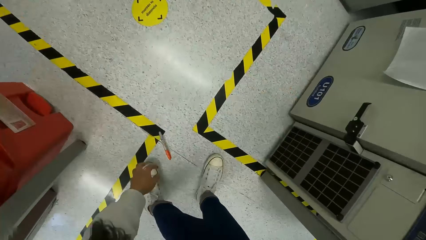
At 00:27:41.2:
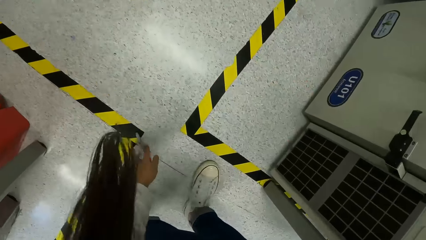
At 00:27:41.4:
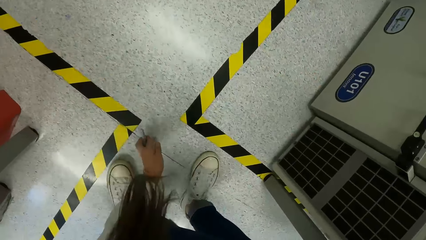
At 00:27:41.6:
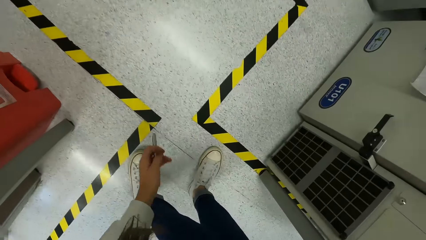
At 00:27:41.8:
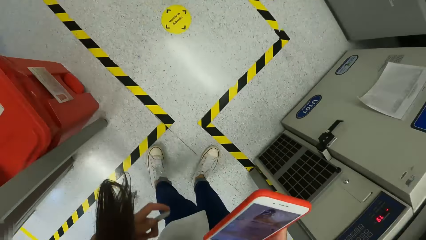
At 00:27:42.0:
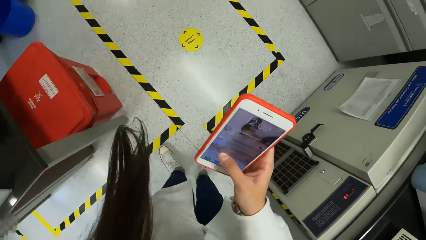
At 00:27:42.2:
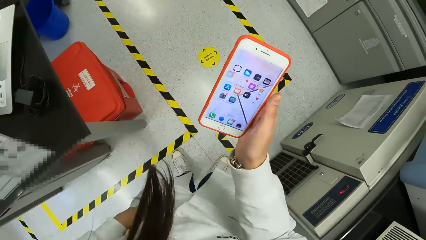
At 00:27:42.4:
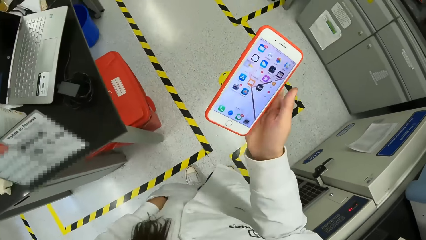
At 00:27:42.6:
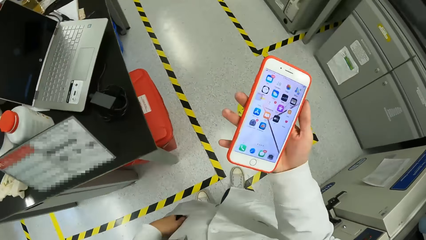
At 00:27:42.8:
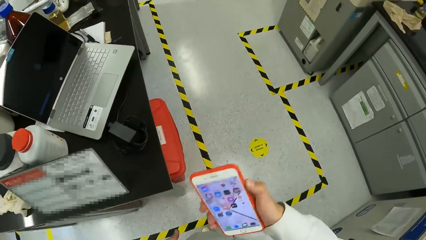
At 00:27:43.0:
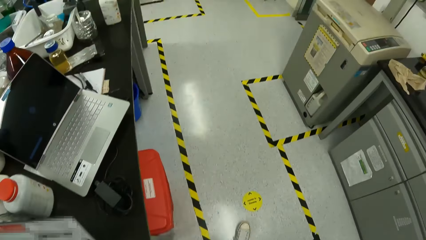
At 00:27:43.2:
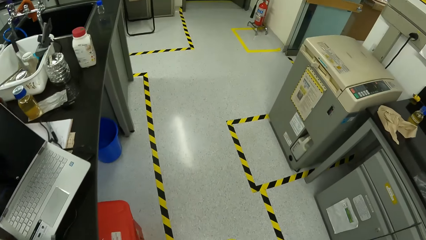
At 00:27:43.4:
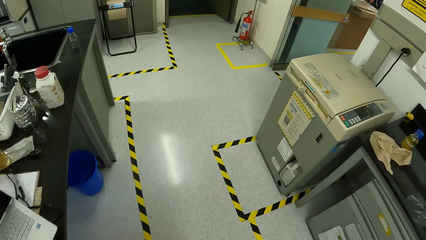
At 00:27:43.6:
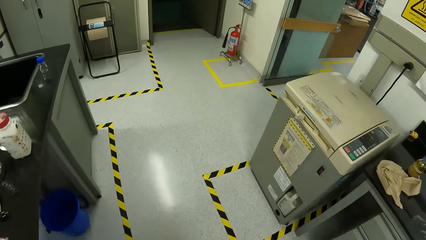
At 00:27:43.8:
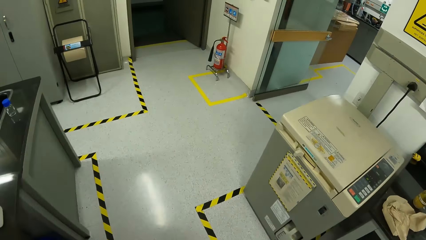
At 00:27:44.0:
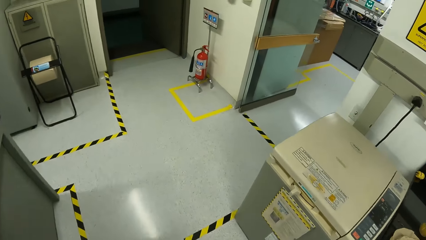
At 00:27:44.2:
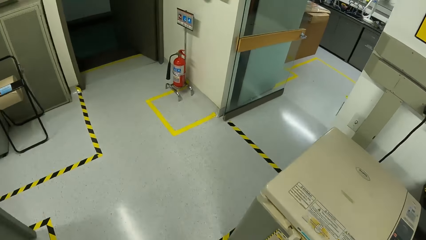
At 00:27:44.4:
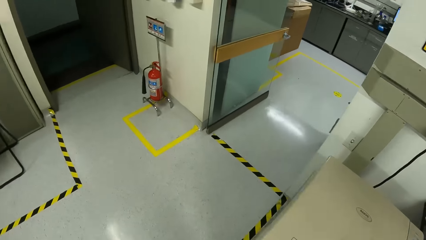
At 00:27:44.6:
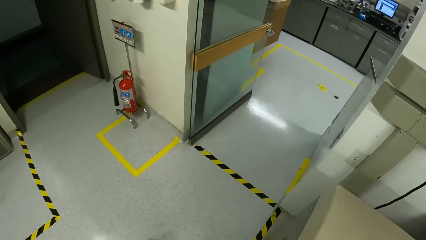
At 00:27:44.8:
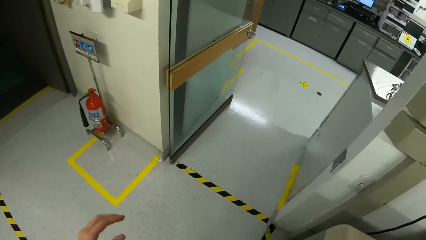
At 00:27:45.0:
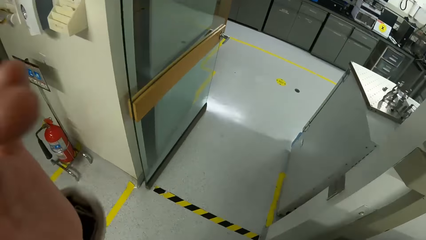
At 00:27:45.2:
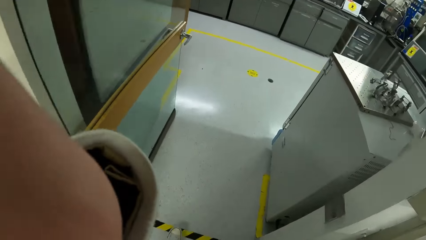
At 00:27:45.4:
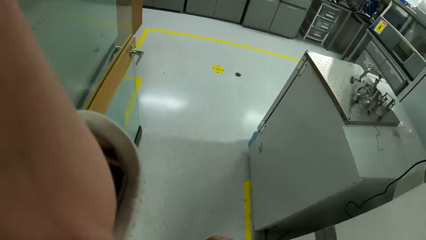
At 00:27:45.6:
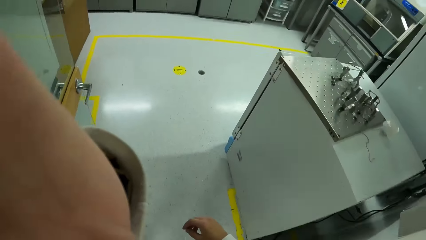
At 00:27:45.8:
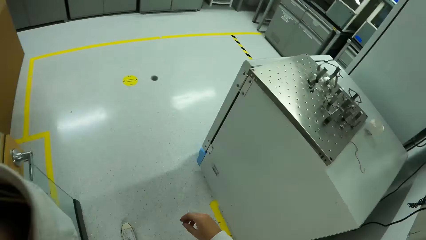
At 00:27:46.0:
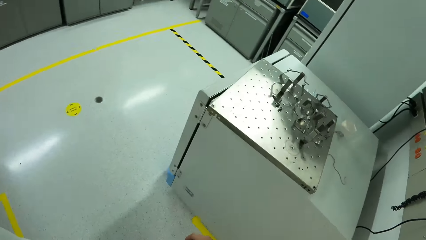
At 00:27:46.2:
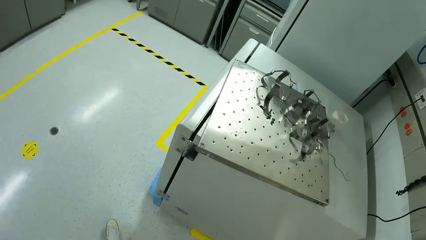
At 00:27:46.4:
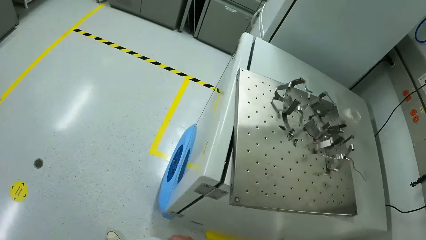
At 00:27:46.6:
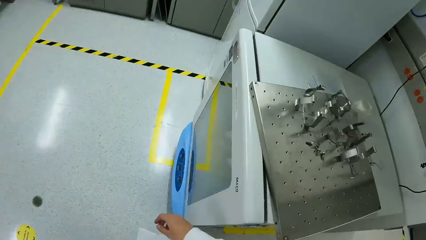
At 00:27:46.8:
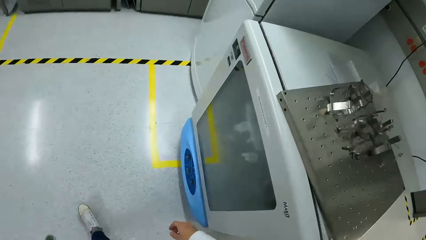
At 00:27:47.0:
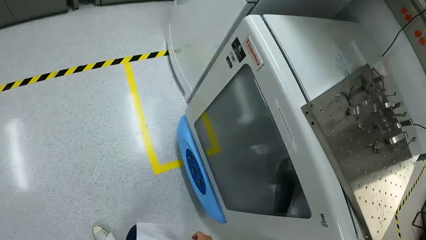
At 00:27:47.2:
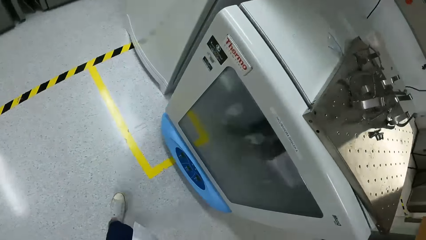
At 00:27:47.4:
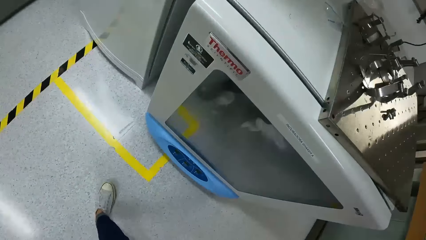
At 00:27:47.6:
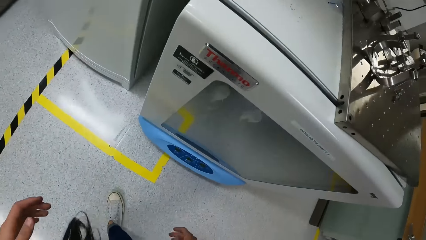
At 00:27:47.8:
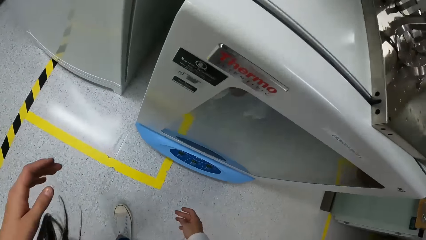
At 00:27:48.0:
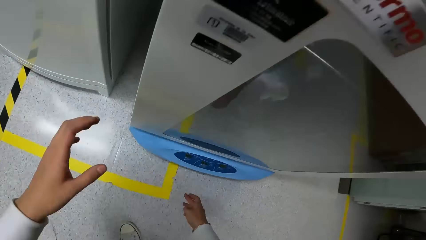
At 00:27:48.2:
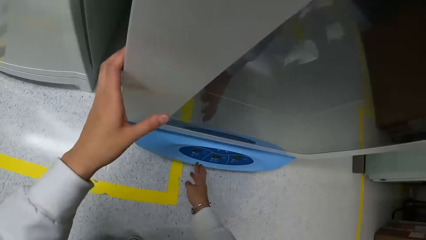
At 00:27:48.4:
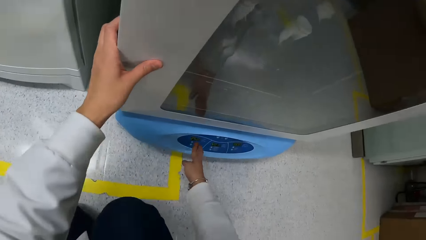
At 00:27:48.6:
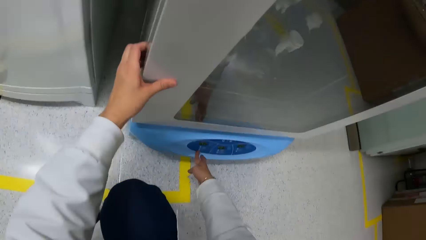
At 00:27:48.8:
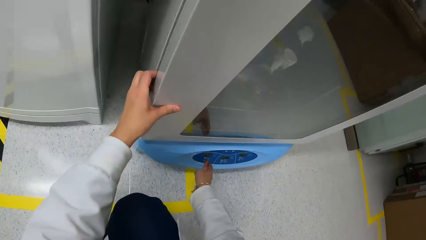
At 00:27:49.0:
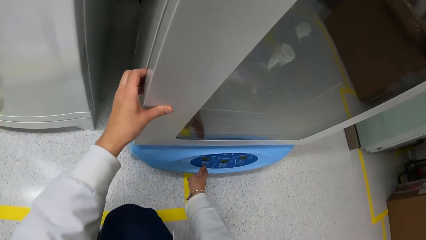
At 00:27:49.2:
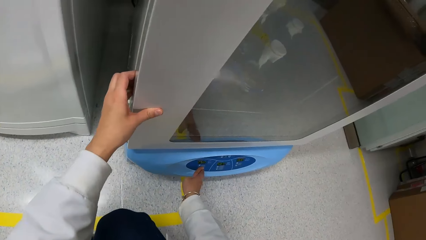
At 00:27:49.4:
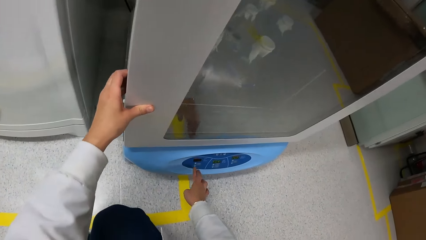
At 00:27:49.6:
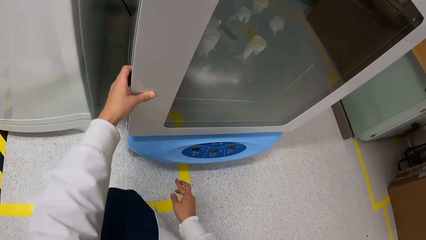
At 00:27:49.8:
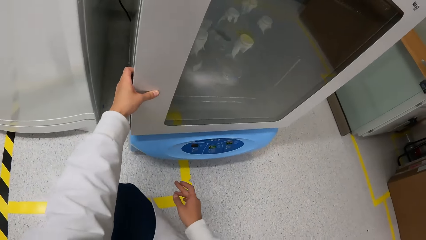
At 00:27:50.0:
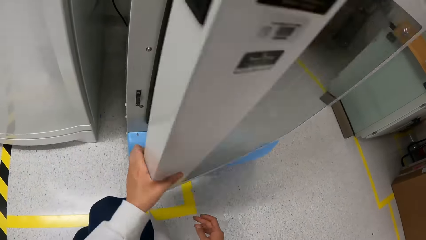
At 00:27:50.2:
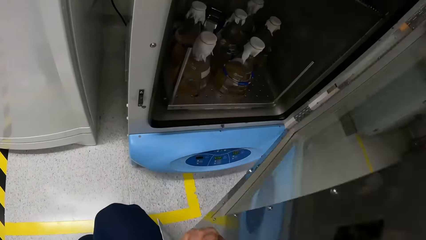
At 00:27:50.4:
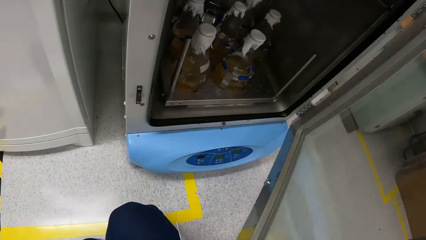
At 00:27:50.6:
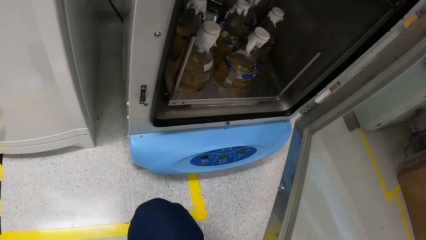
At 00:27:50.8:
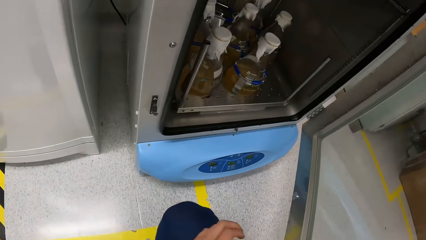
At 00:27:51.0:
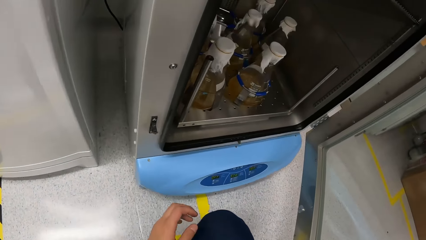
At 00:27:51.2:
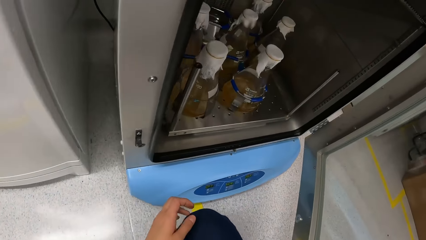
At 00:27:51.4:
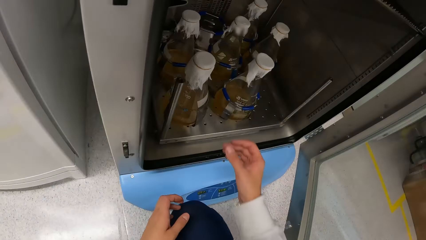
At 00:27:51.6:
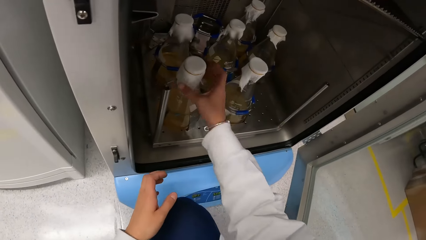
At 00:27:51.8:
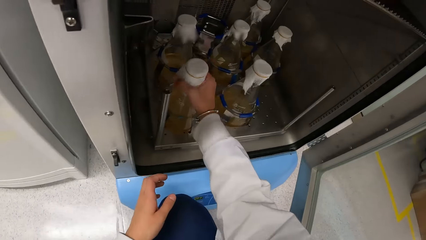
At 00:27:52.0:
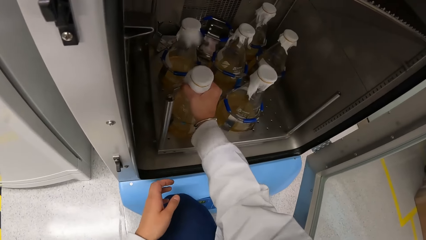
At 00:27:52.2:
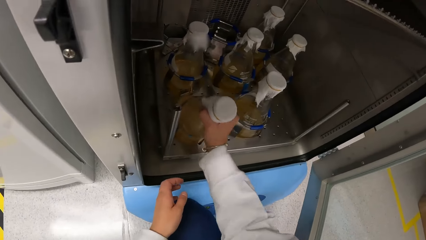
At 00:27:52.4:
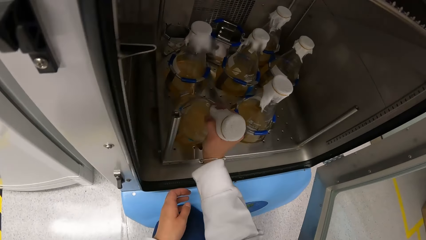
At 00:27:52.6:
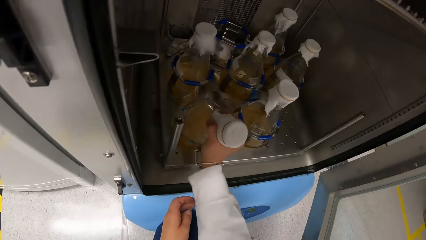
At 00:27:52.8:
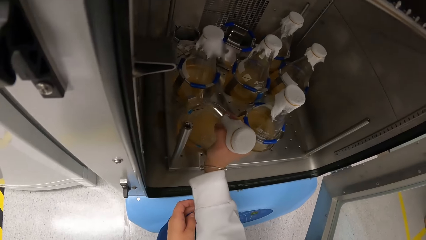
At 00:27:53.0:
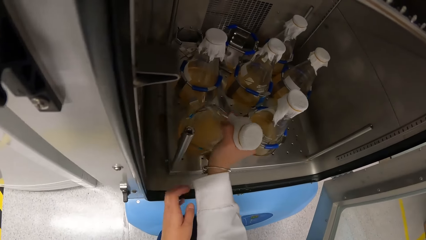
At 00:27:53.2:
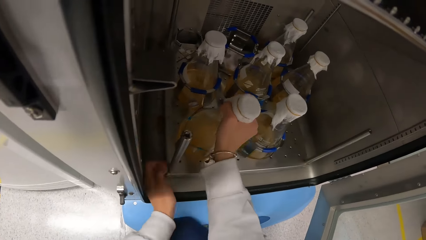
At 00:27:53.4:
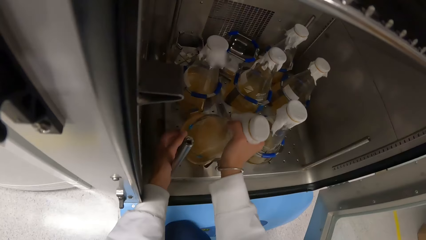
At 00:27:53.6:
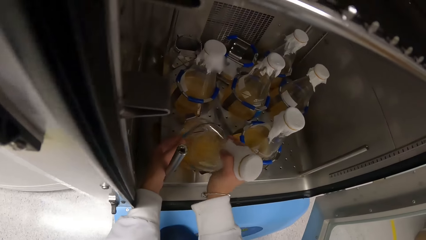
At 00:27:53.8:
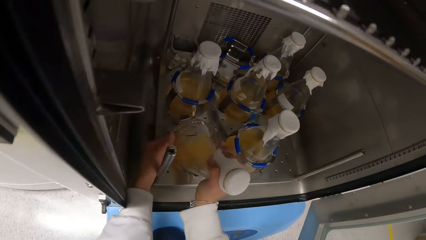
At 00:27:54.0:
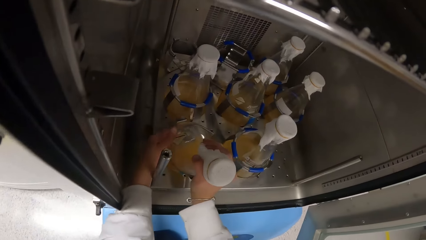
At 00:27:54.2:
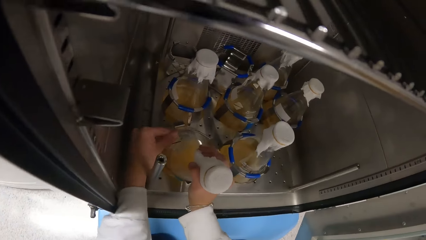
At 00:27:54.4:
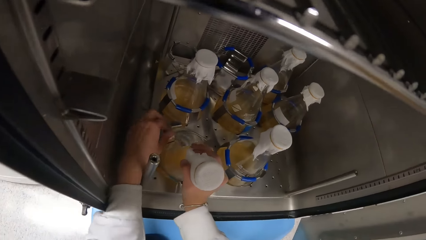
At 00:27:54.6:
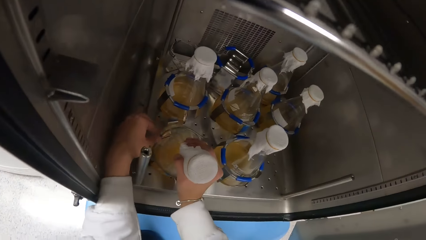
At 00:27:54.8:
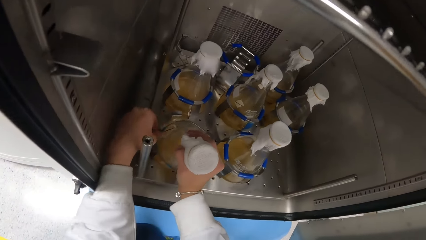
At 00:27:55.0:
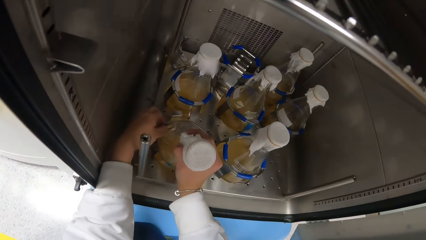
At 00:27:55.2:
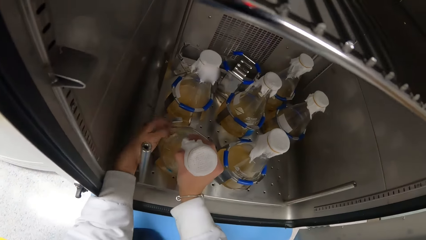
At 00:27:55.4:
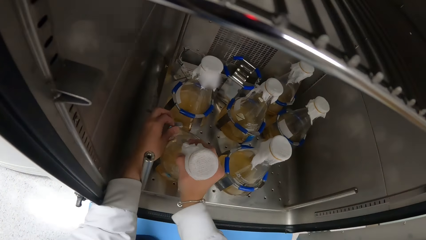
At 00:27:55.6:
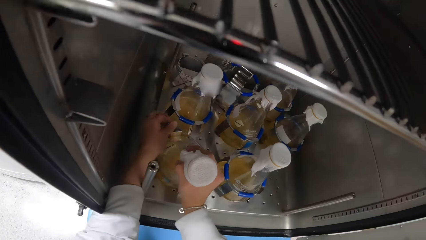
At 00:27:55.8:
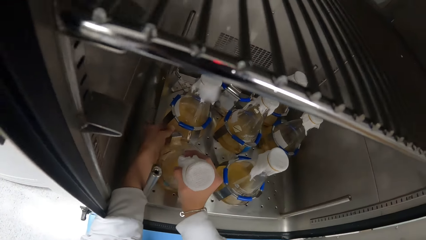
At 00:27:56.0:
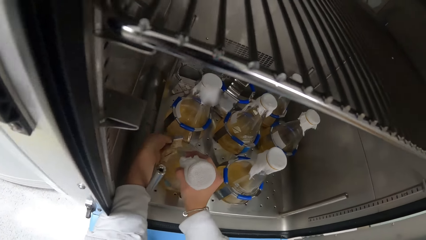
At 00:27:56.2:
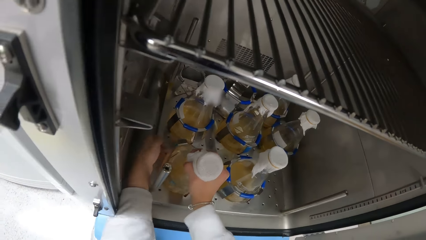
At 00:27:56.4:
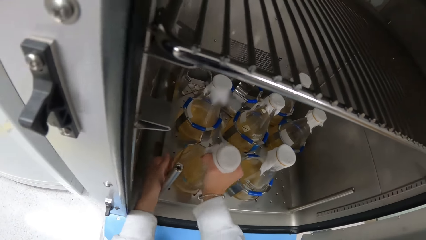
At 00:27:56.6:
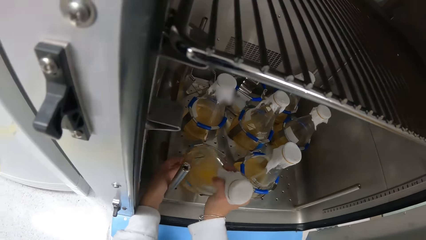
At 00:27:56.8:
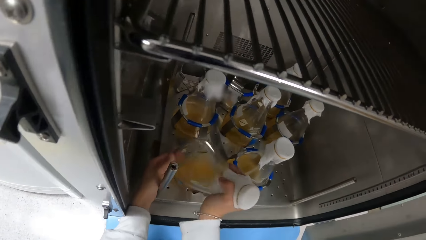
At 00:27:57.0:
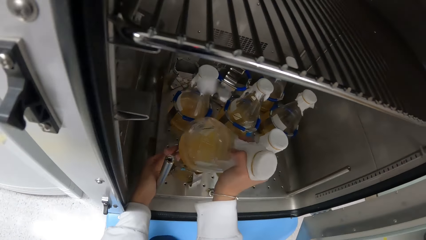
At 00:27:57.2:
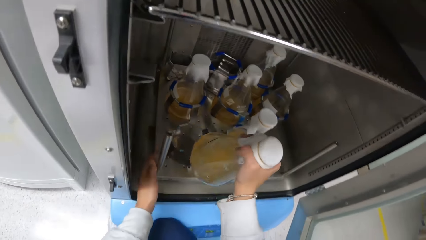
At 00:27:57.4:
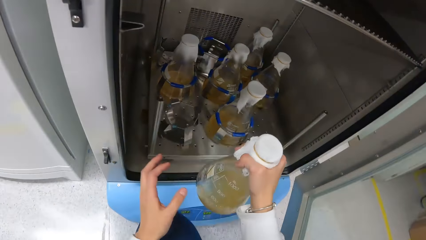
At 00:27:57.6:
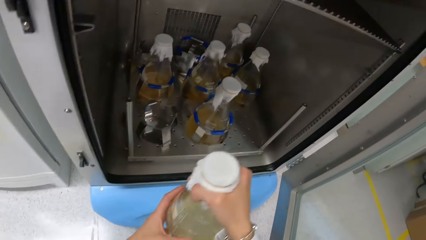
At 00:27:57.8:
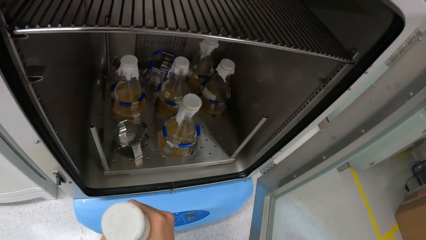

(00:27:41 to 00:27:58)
The camera wearer browses on a phone. She picks up a biro from the floor with her left hand. She puts the biro in her left hand into her pocket. She walks. She touches her face with her left hand. She scratches the face. She places her left hand on an incubator. She operates the incubator with her right hand. She opens the incubator with her left hand. She removes a conical flask with her hands. She passes the conical flask from her right hand to her left hand.
